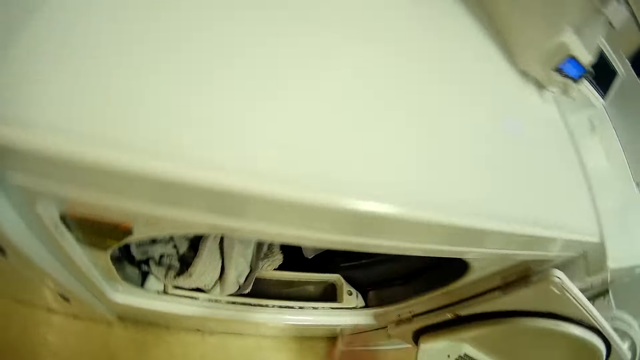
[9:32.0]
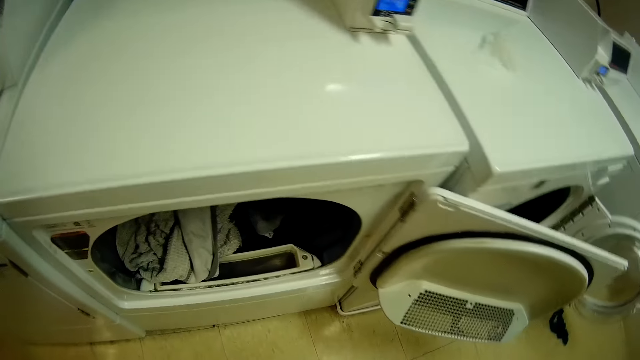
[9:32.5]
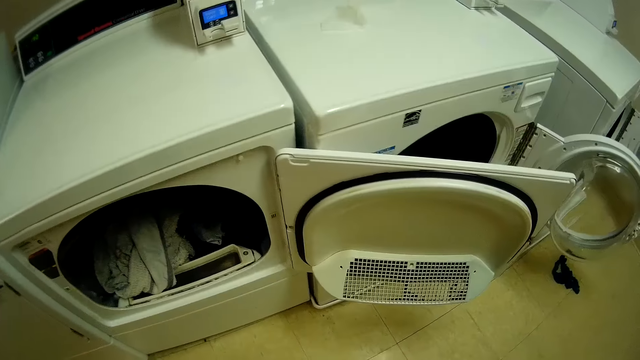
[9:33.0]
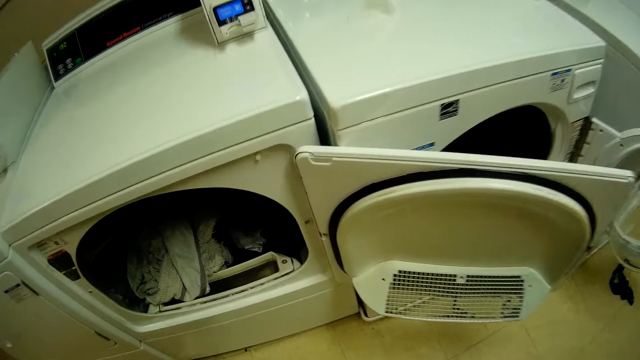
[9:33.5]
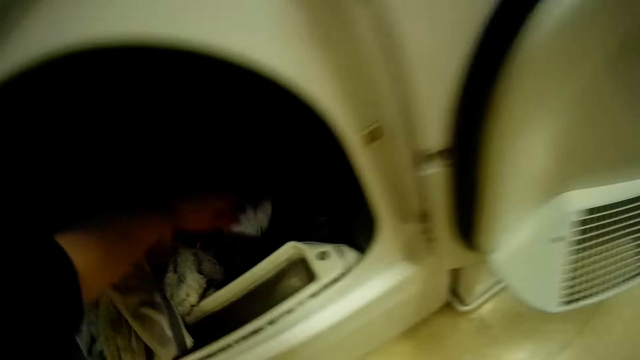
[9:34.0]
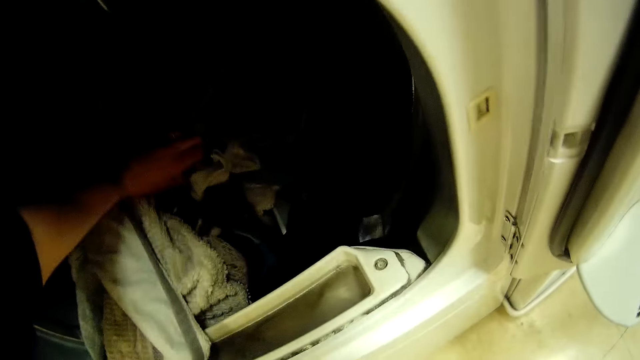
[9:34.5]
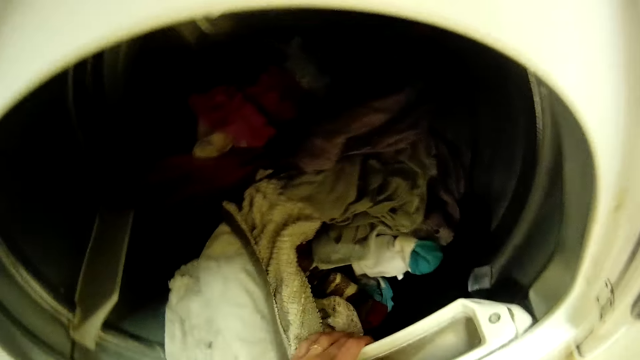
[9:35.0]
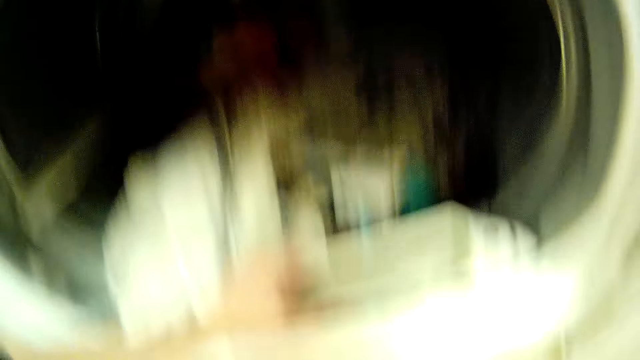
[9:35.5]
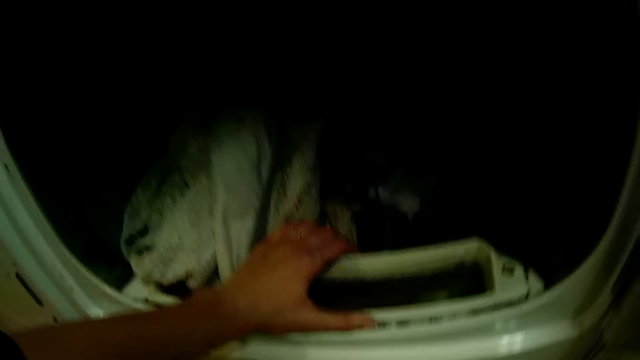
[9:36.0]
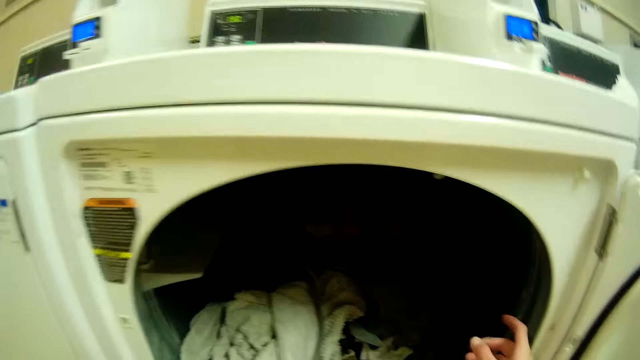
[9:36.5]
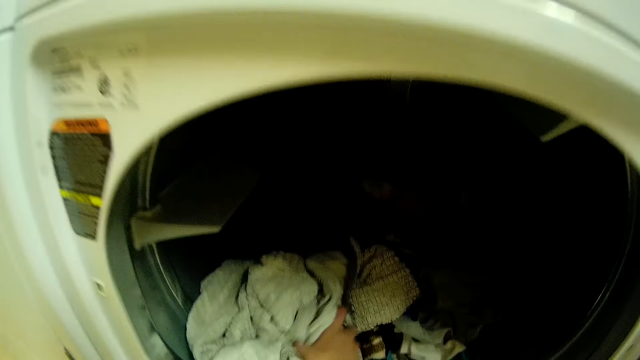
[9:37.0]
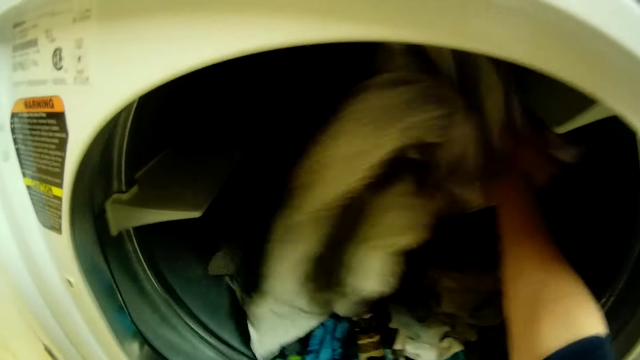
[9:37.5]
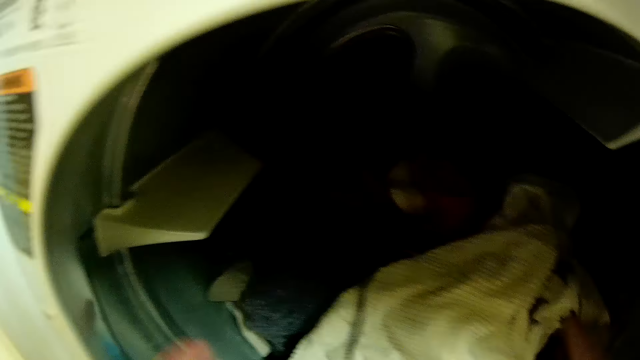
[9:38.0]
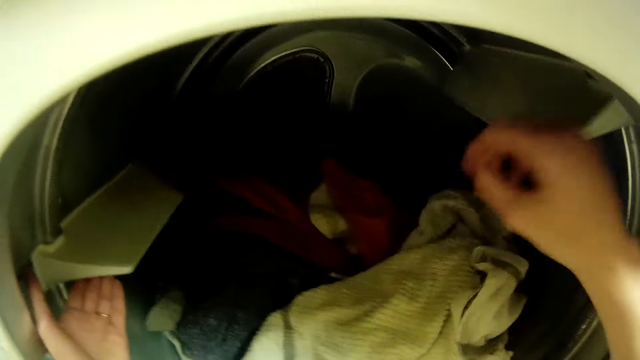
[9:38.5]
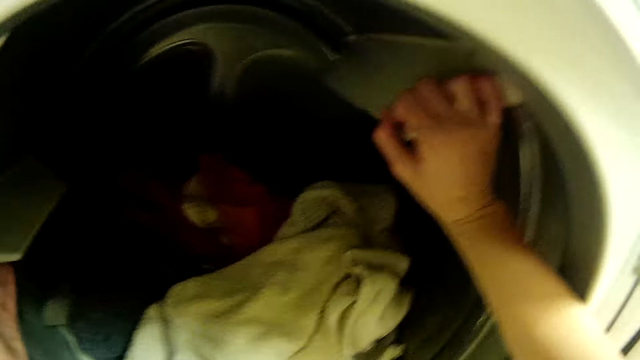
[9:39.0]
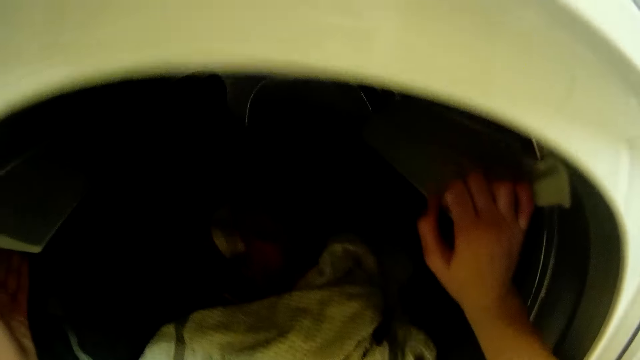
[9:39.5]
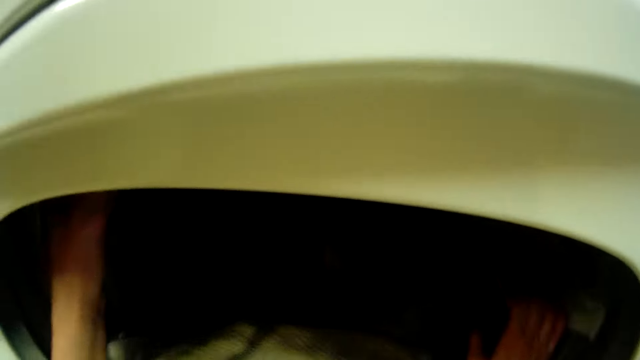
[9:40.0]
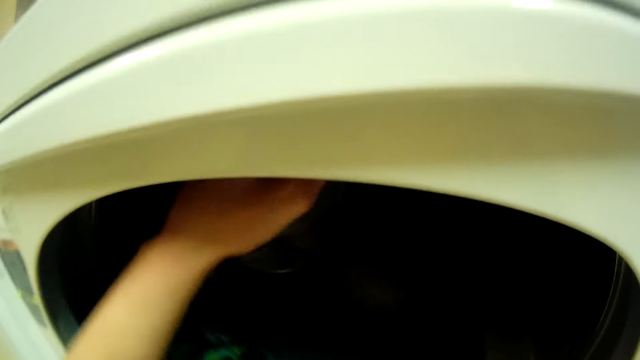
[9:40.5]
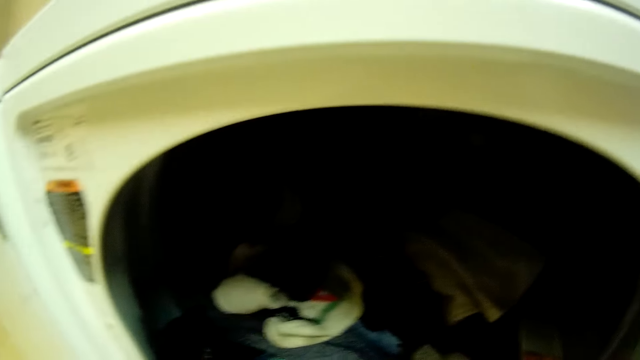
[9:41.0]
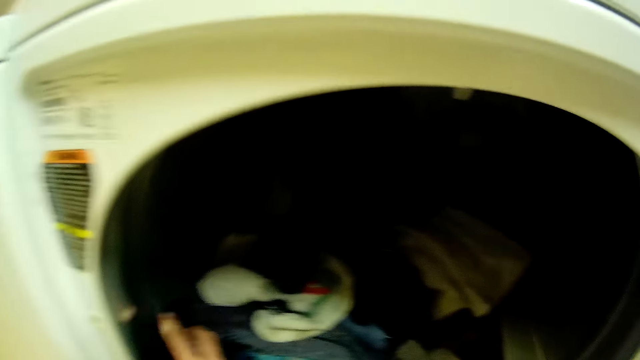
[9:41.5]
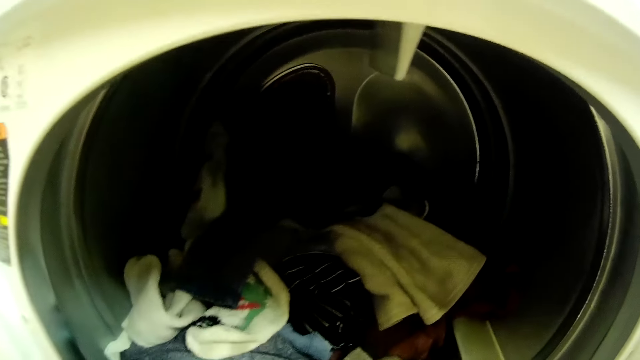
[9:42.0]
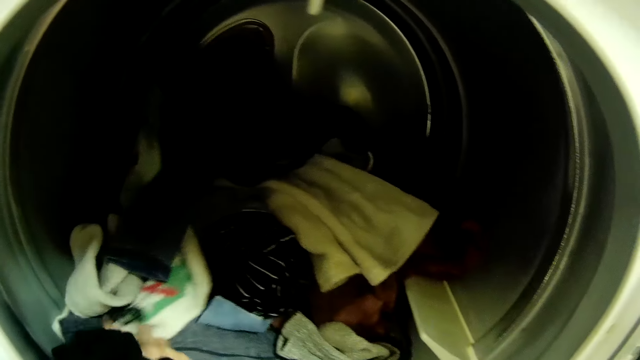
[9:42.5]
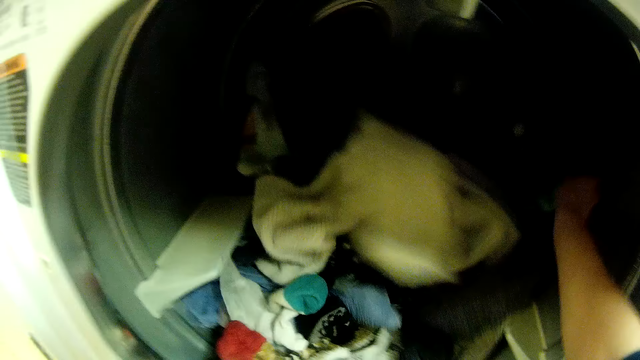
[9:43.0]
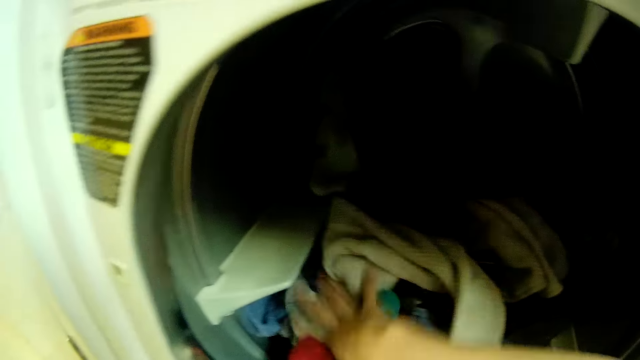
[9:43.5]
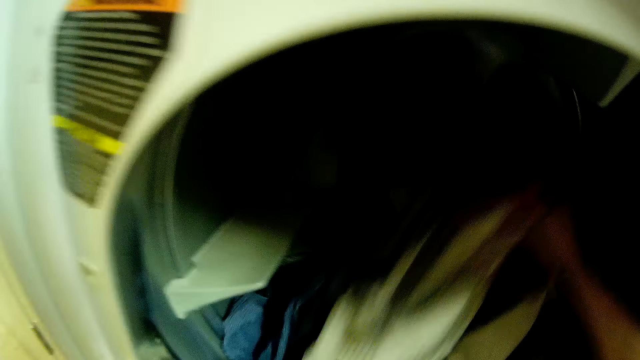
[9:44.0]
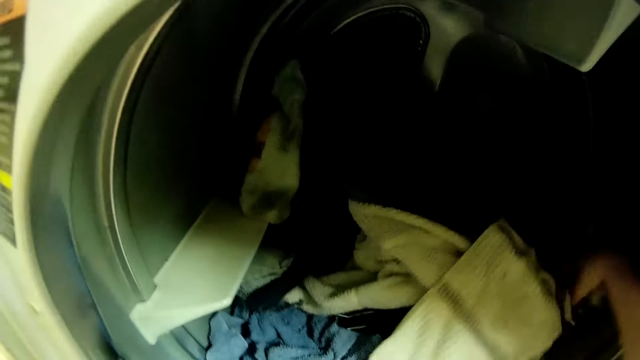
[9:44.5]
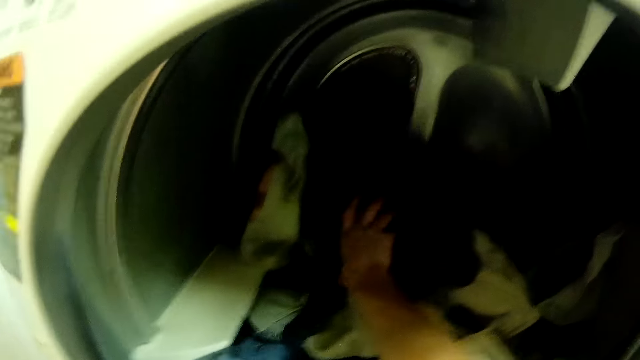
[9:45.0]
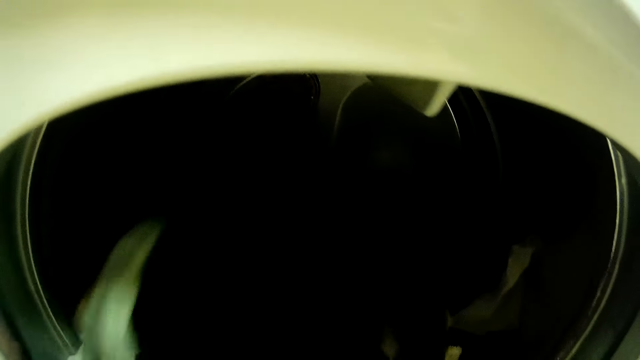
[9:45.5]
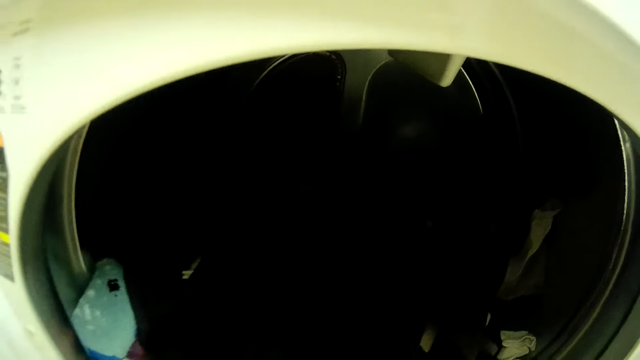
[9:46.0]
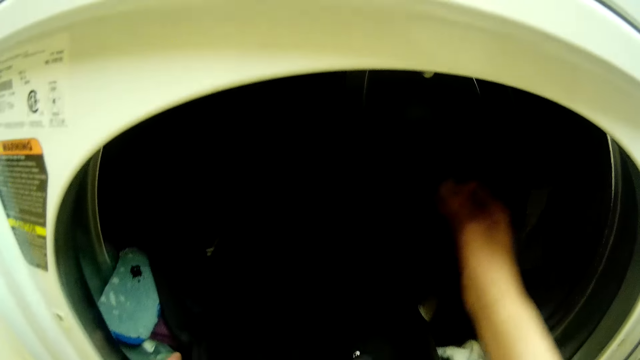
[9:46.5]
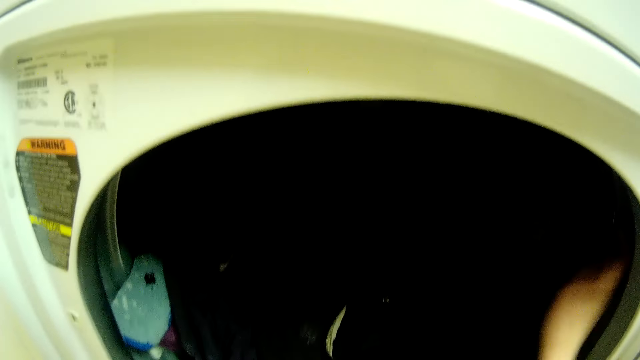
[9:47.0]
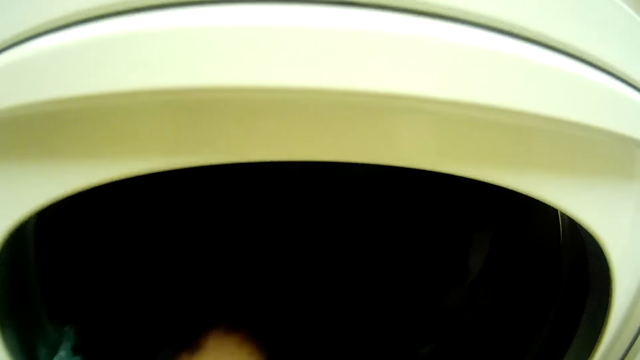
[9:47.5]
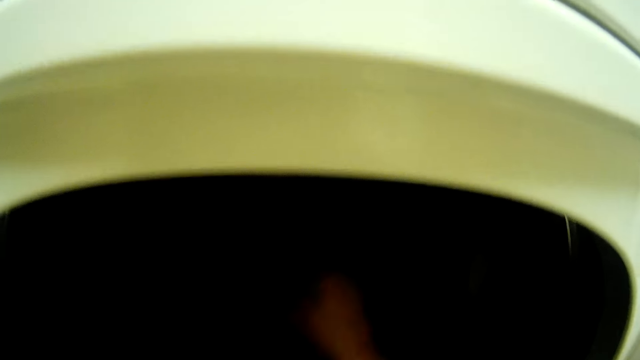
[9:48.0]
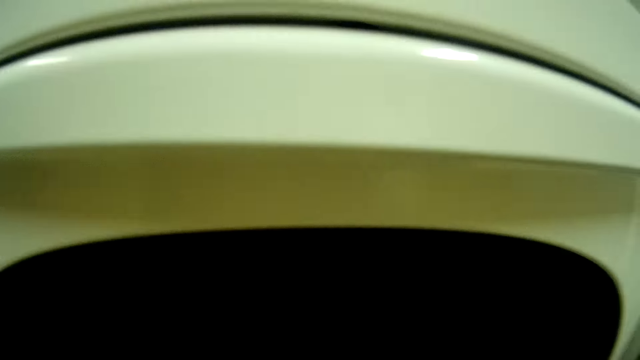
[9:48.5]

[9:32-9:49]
The camera wearer throws her clothes in the washing machine. She stares at the washing machine. She scatters the clothes in the washing machine. She places her hand on the washing machine. She stares at the clothes. She scatters the clothes in the washing machine. She rotates the tub with her hands. She scatters the clothes in the washing machine.

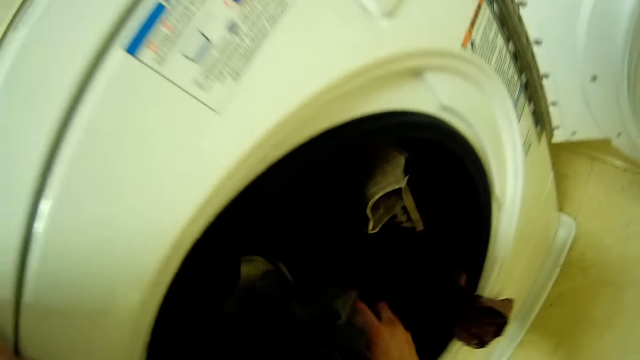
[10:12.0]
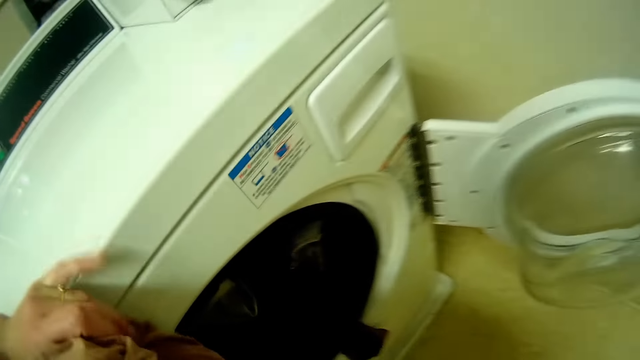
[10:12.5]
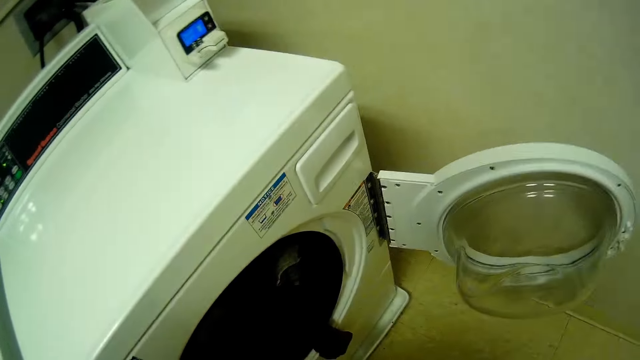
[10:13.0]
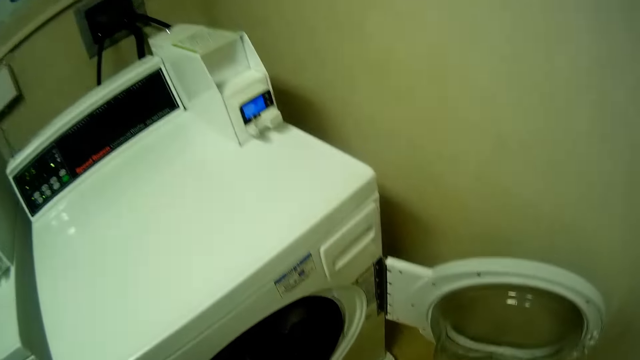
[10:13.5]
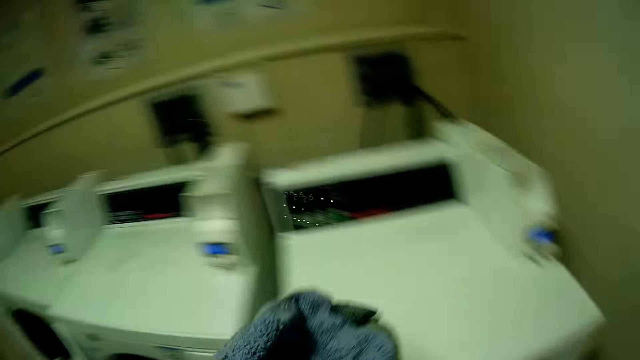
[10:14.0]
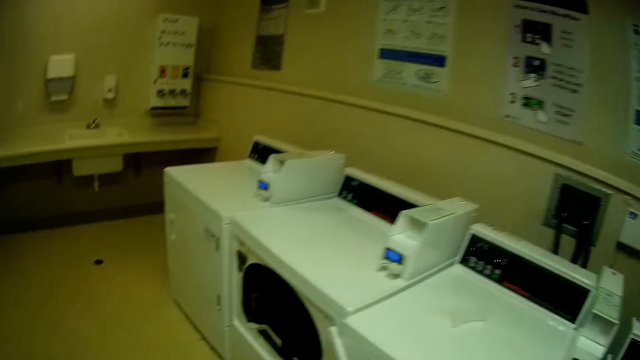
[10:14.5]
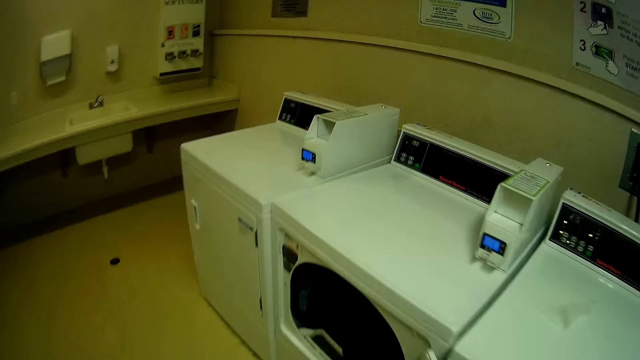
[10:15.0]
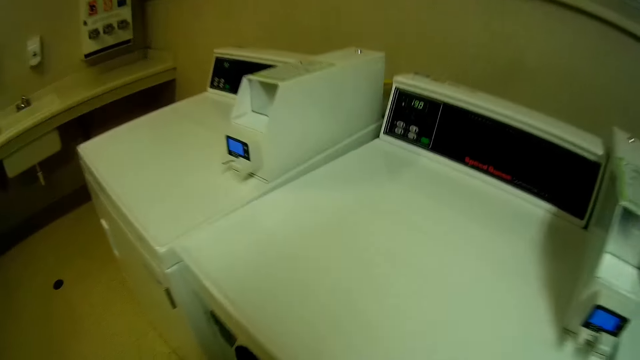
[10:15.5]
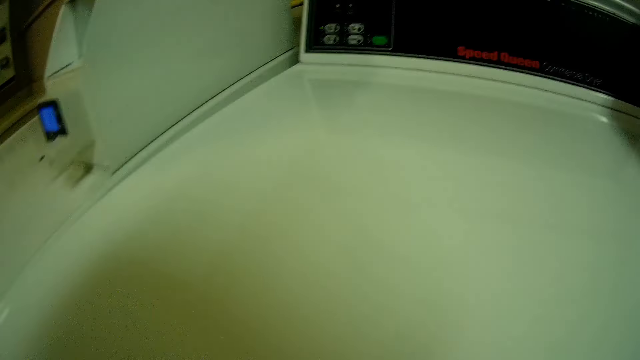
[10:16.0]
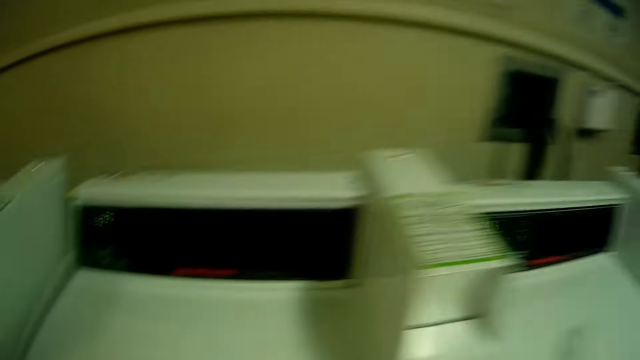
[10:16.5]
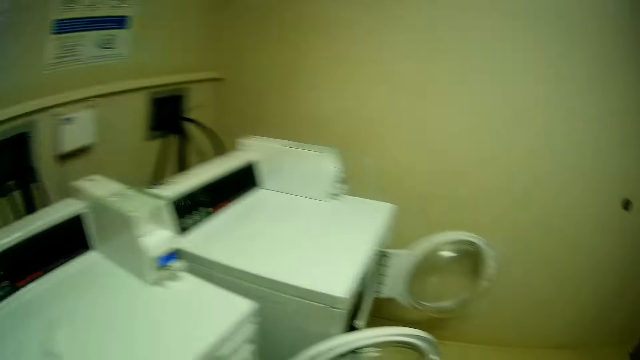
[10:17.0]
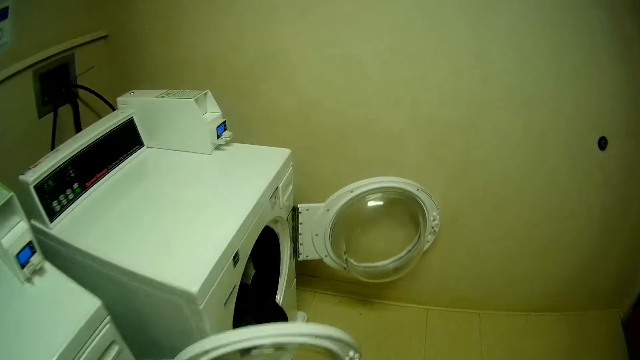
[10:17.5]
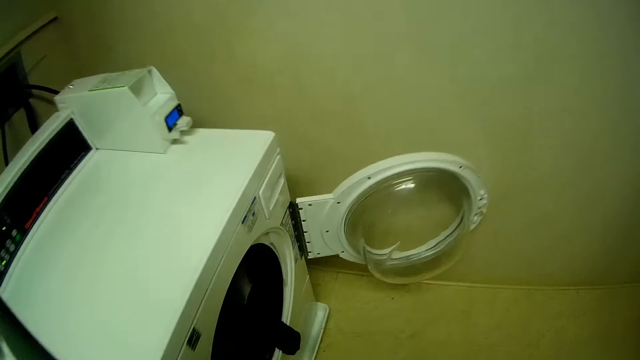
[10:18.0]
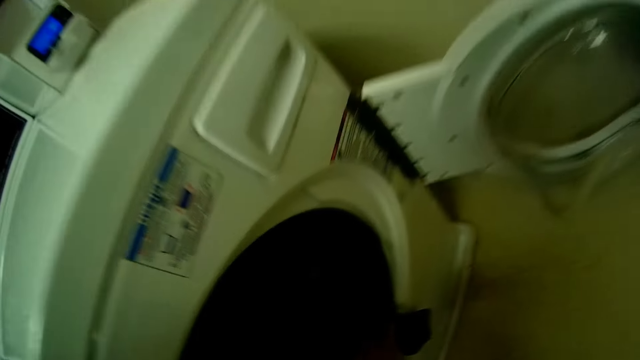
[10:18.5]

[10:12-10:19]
The camera wearer stands up. She walks towards another washing machine. She throws her clothes in the washing machine. She walks towards the wall.
